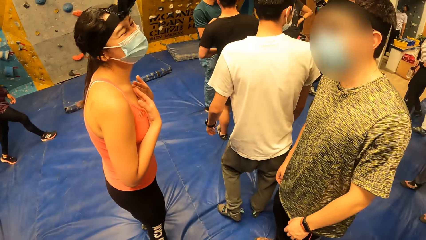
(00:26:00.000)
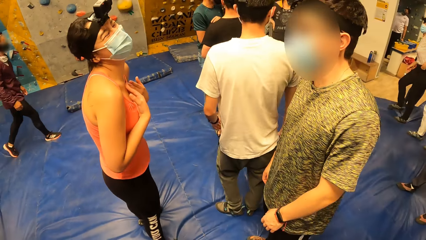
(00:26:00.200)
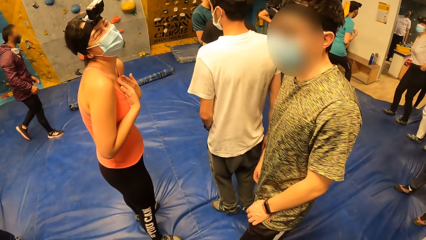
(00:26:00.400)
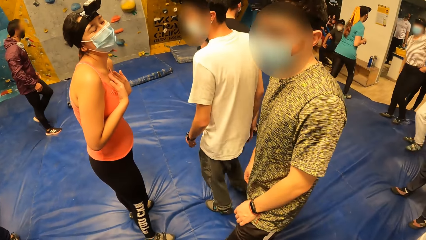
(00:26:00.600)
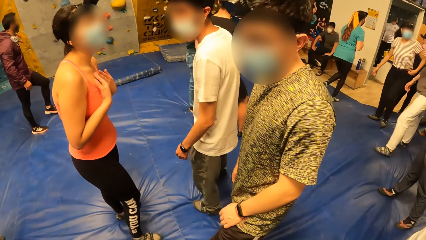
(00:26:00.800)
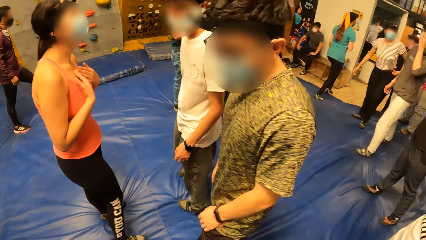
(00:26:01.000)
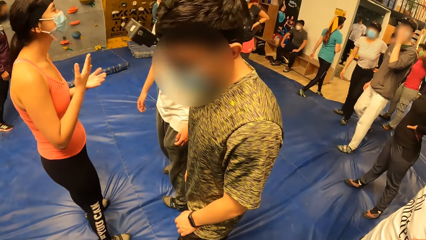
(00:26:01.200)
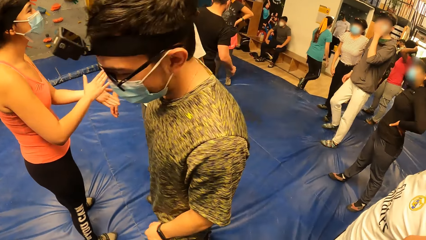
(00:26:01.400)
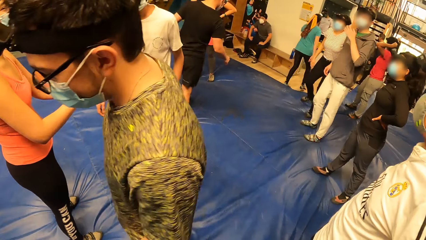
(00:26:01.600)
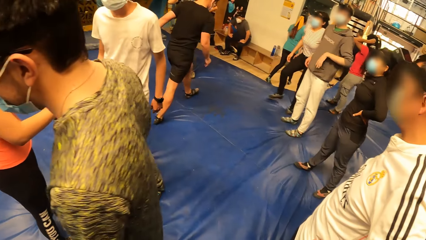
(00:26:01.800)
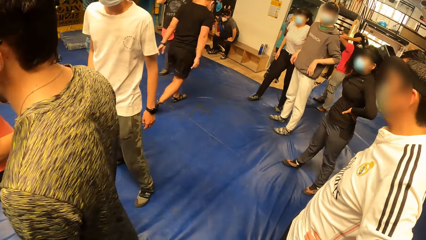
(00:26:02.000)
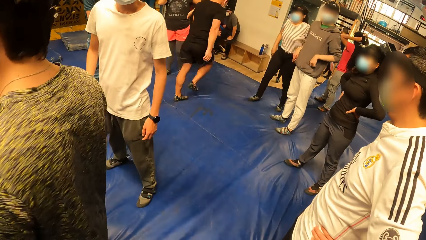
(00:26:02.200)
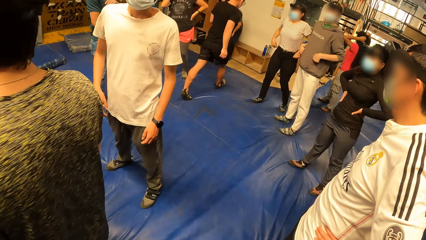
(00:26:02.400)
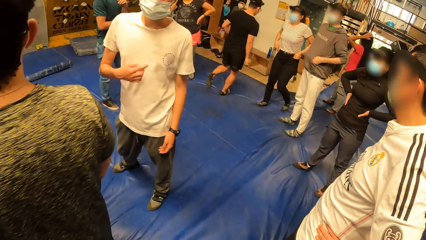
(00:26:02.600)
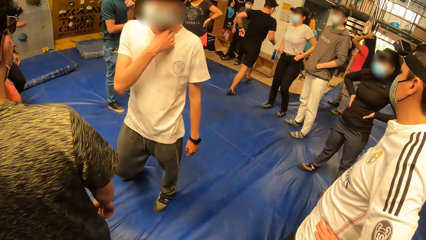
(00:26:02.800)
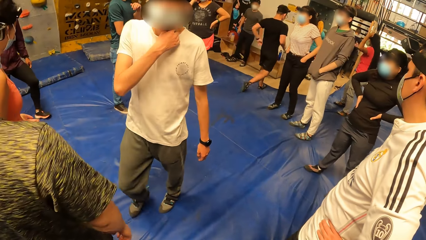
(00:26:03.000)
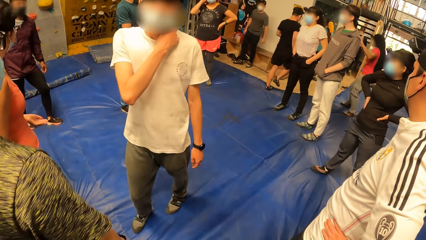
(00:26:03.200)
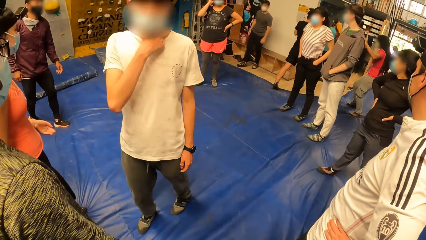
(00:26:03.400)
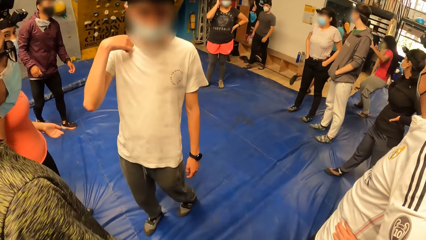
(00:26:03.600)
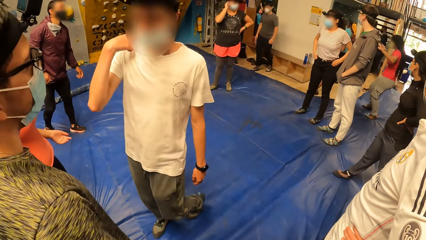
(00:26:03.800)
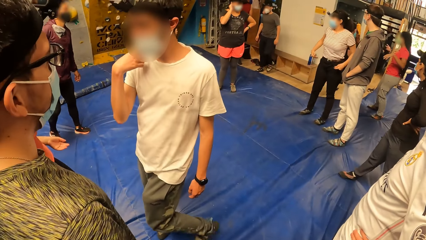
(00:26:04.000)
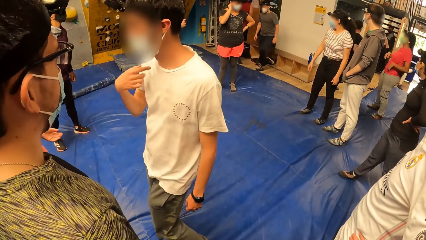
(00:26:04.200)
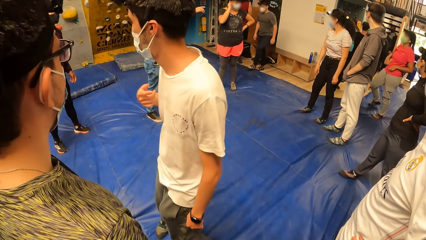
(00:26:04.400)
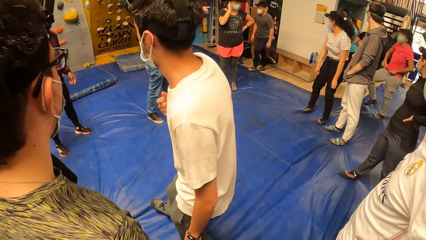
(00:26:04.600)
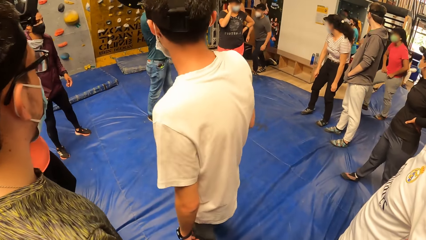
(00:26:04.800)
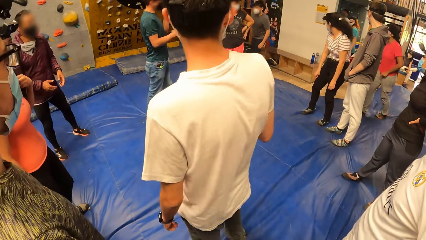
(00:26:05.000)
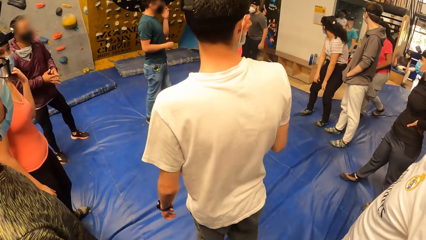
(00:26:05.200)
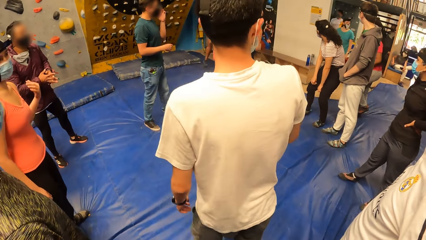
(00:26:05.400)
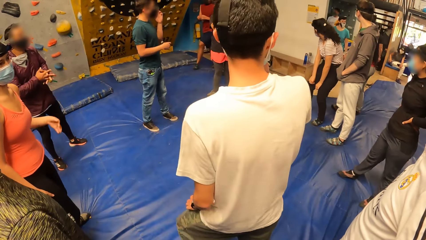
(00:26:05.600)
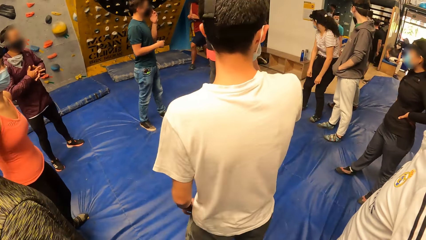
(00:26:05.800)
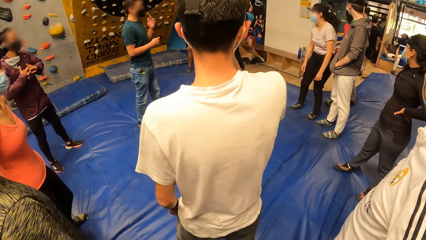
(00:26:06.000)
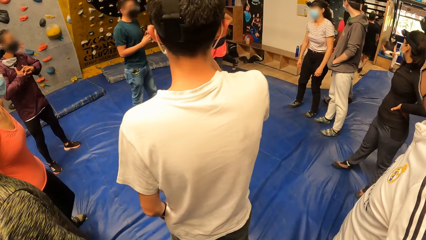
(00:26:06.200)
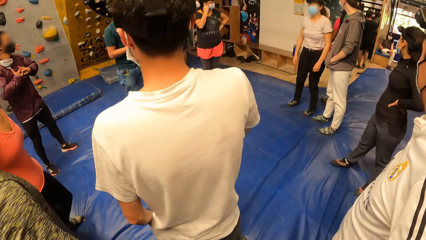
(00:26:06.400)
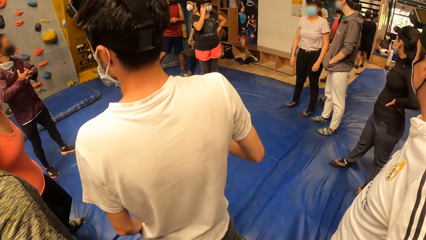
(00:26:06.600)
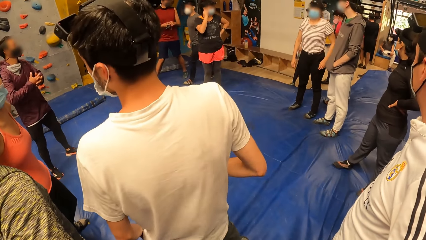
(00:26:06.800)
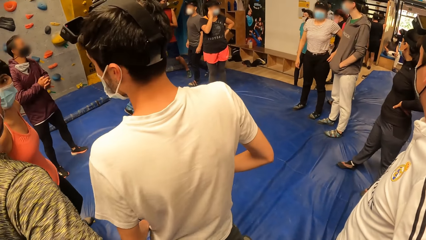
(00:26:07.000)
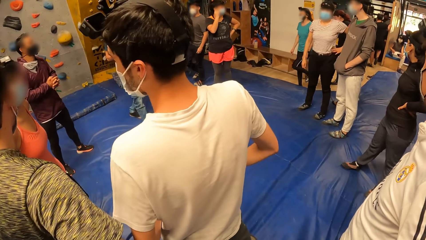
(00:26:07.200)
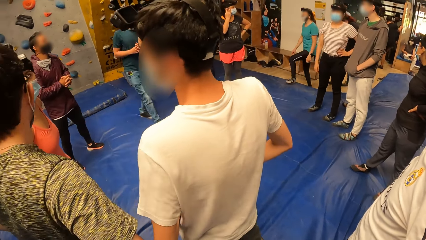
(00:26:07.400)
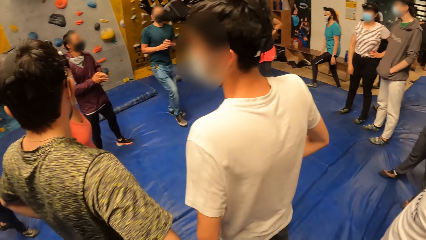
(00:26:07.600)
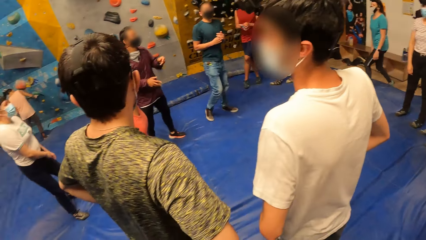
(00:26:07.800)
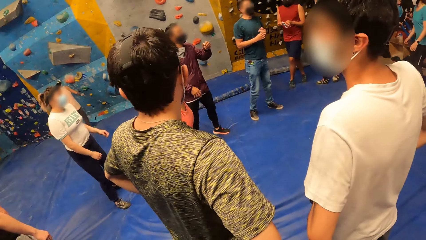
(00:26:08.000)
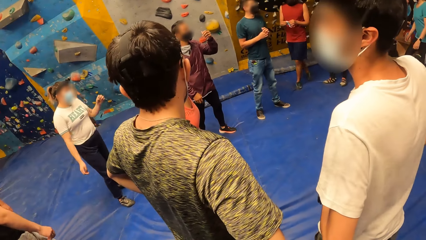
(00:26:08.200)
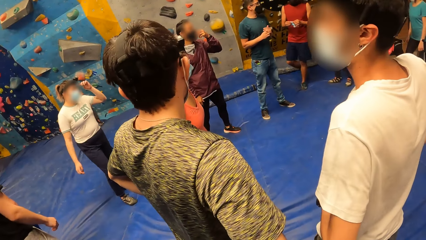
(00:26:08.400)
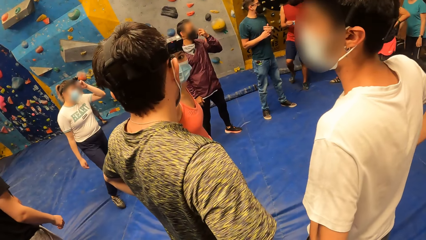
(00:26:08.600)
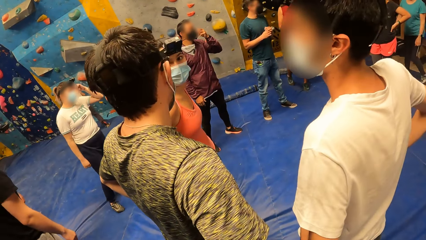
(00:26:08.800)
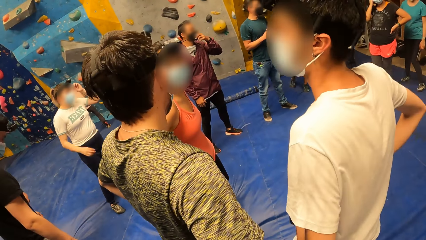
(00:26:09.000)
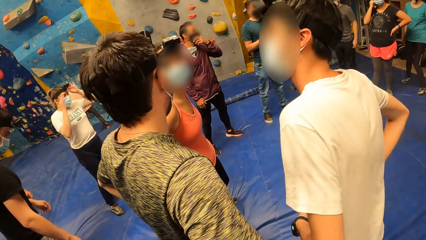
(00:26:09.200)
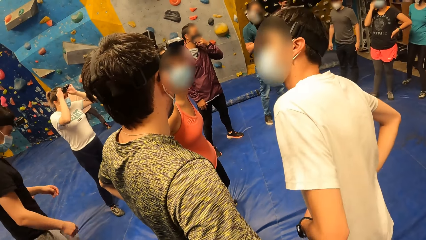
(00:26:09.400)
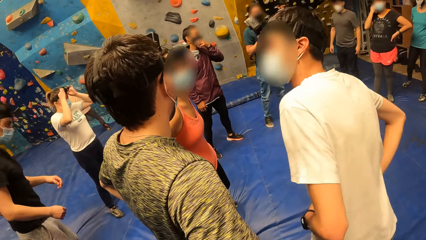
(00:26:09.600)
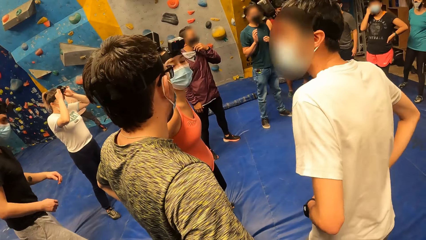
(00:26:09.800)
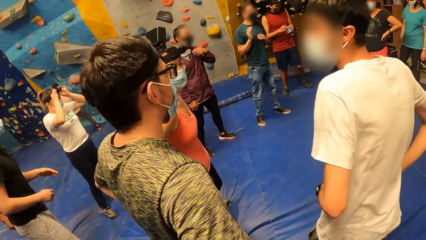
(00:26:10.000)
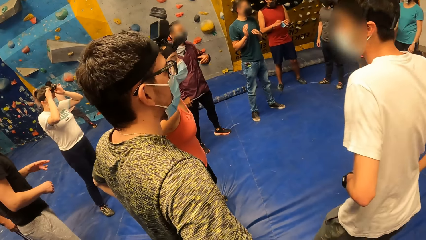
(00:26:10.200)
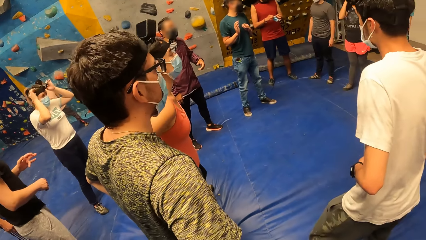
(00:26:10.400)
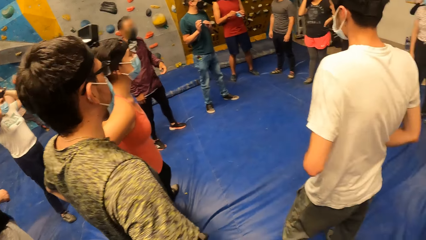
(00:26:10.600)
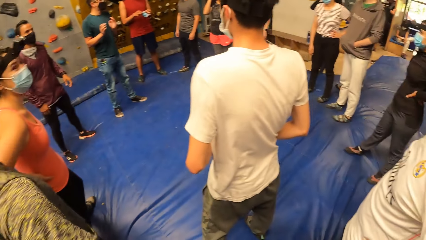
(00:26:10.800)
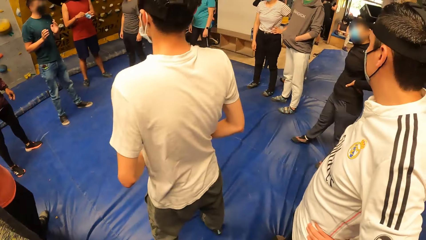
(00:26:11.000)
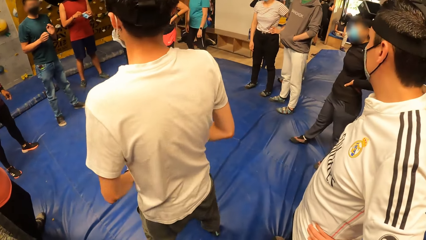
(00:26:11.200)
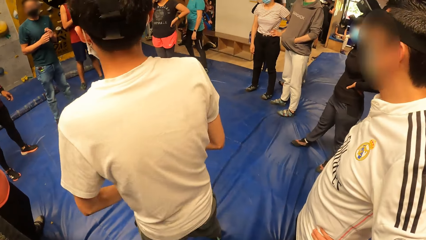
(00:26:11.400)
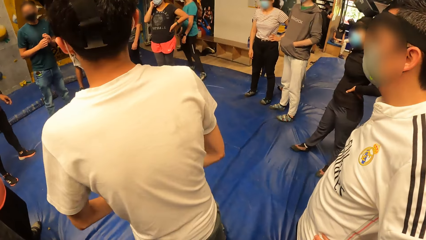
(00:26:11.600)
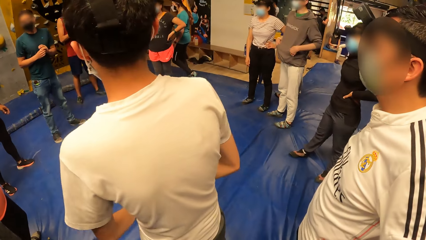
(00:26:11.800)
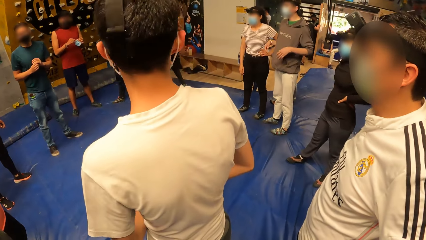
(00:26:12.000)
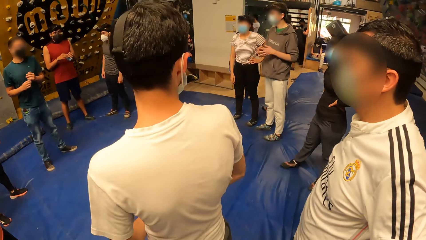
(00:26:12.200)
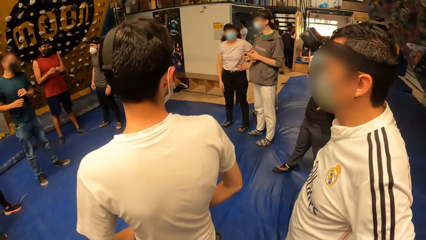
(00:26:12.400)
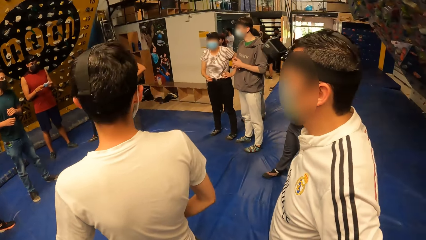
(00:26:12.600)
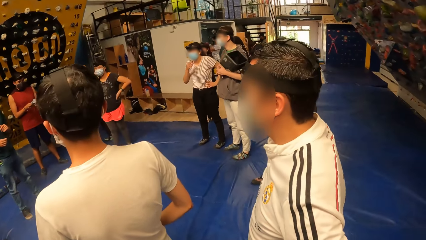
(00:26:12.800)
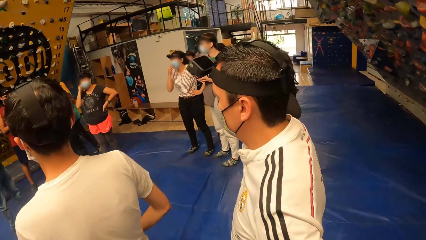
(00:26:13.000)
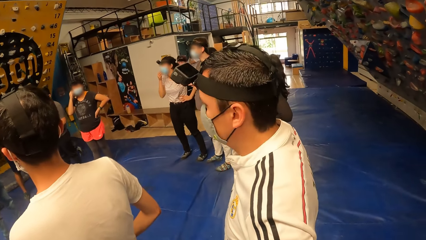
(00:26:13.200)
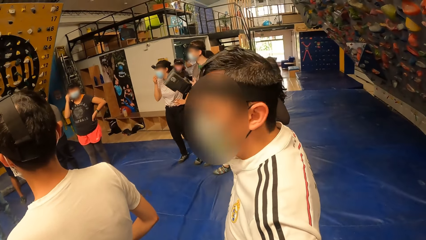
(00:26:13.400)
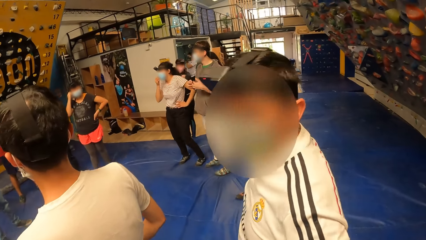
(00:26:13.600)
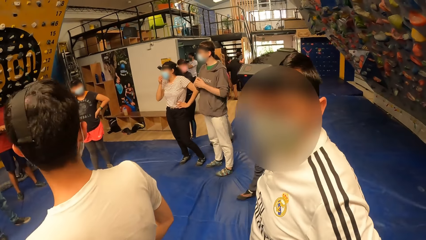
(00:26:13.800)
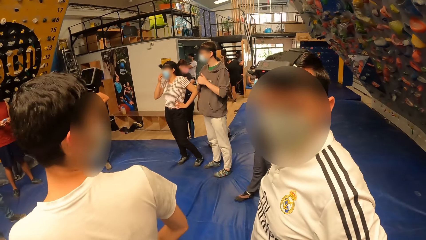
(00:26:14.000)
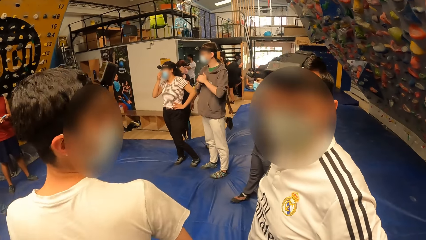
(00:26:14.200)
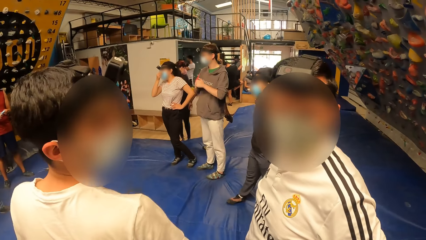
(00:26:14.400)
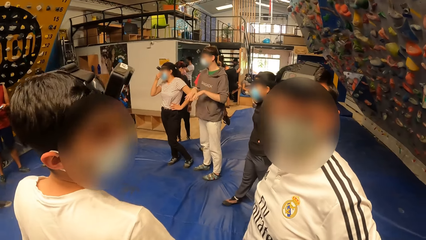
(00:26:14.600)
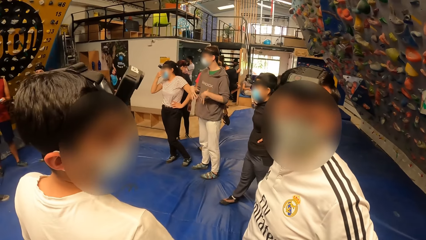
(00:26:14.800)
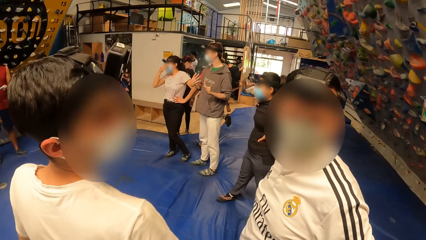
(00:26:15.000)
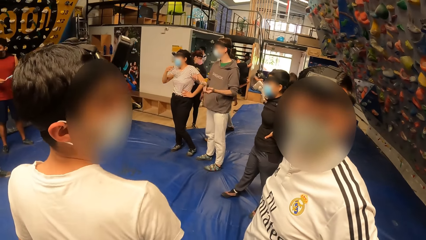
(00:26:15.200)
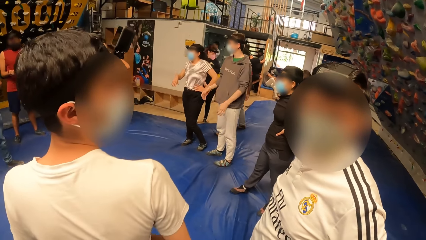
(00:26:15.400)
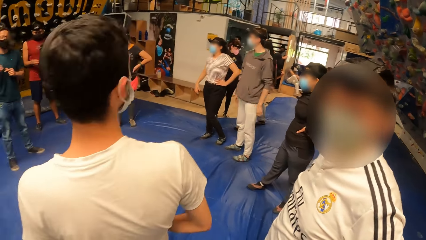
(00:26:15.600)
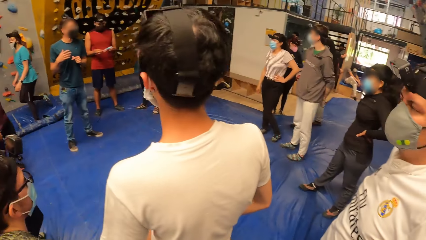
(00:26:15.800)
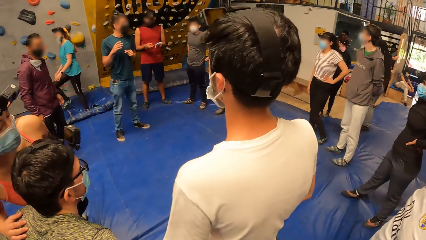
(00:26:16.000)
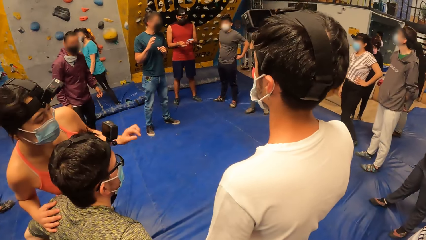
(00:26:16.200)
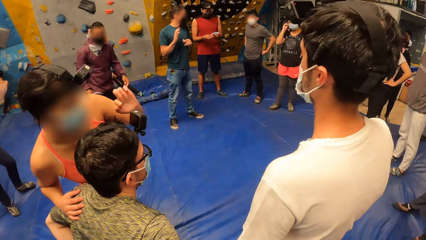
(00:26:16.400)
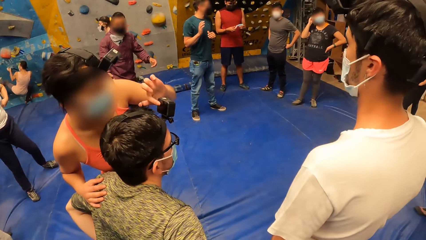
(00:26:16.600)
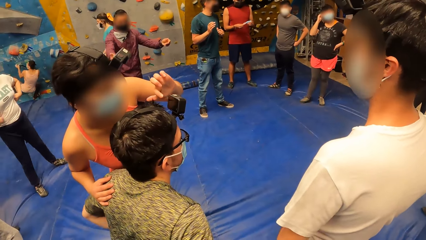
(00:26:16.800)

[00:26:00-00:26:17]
The camera wearer looks at a man. They look around the field. Another man interacts with the camera wearer. A third man looks at the camera wearer.
